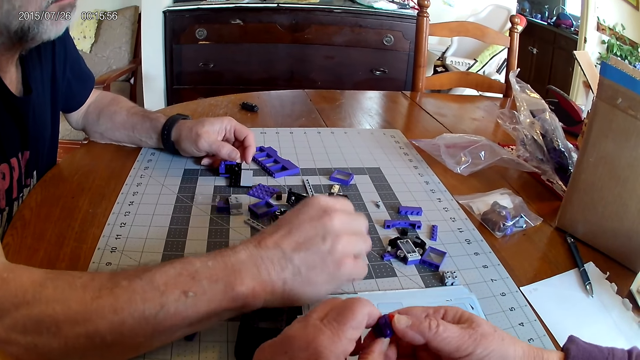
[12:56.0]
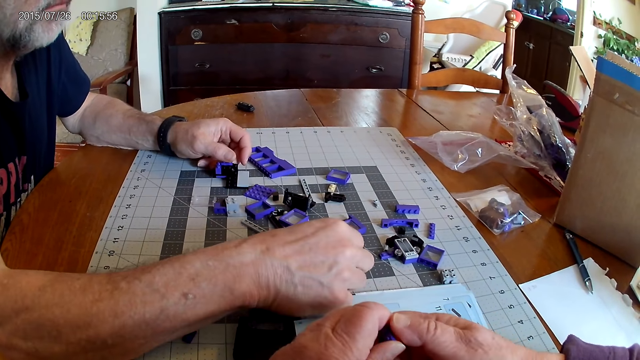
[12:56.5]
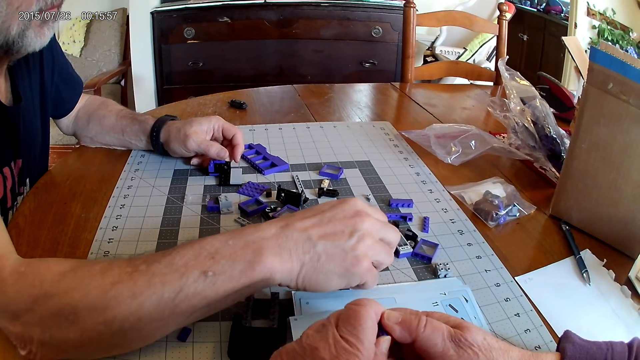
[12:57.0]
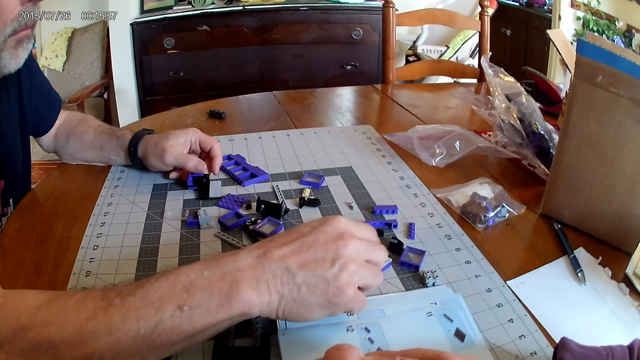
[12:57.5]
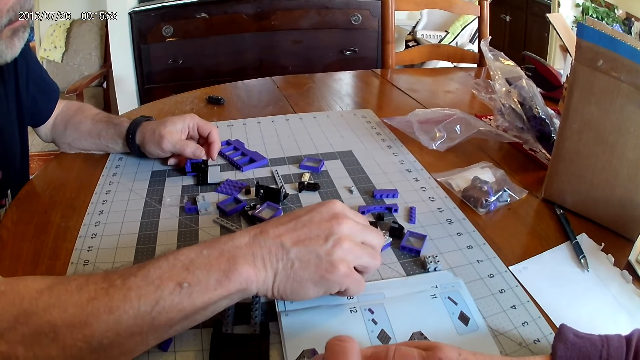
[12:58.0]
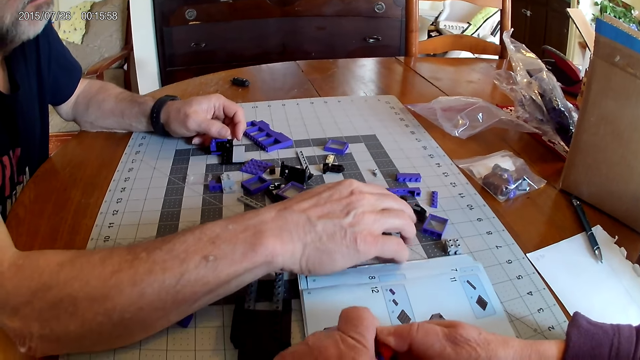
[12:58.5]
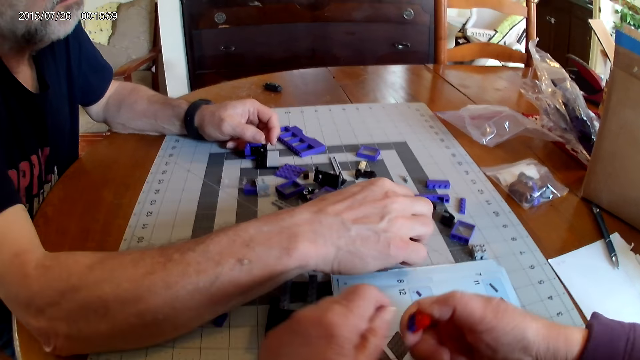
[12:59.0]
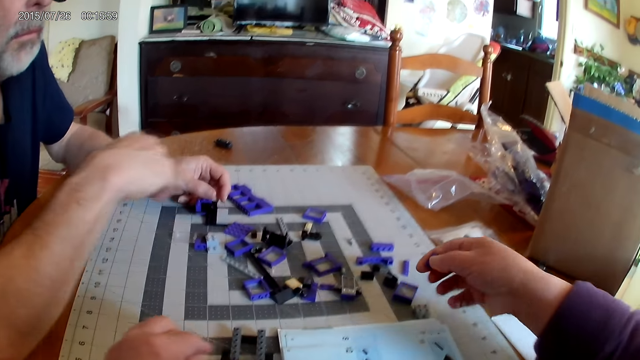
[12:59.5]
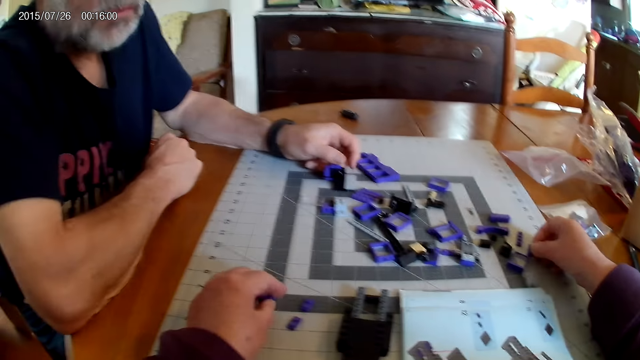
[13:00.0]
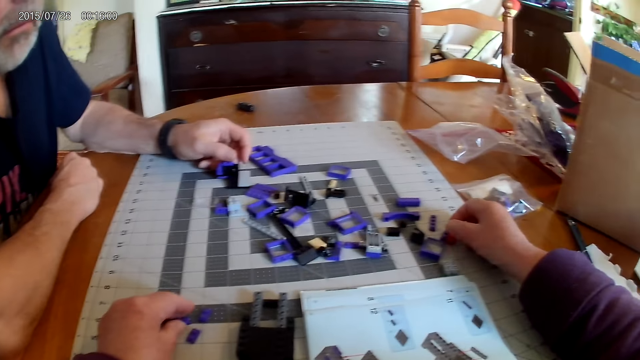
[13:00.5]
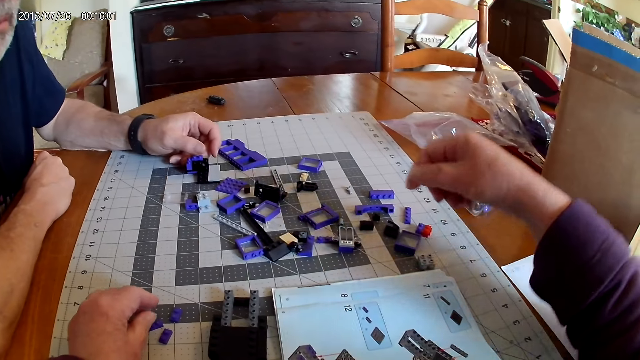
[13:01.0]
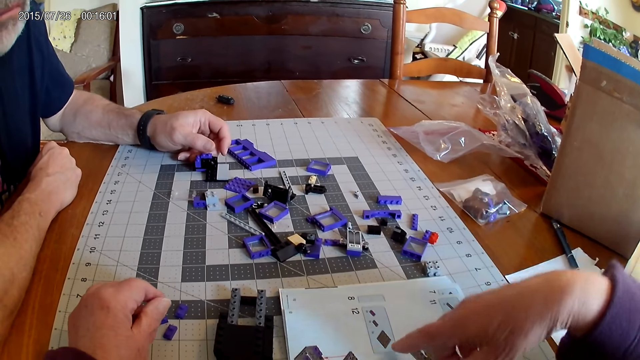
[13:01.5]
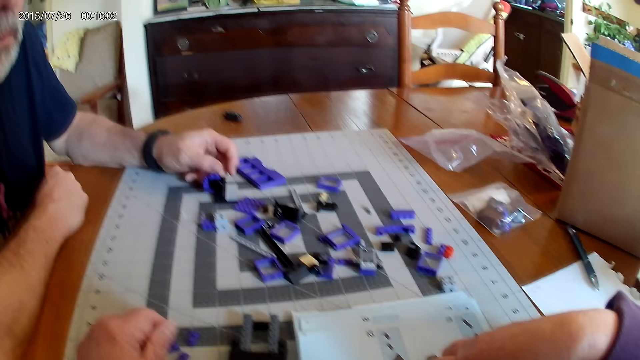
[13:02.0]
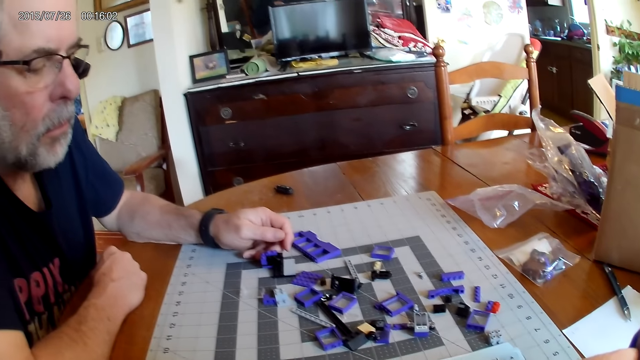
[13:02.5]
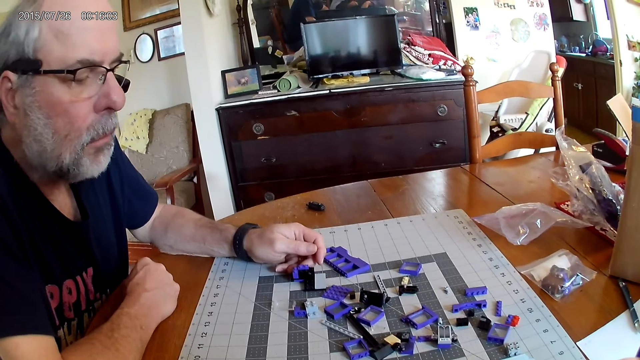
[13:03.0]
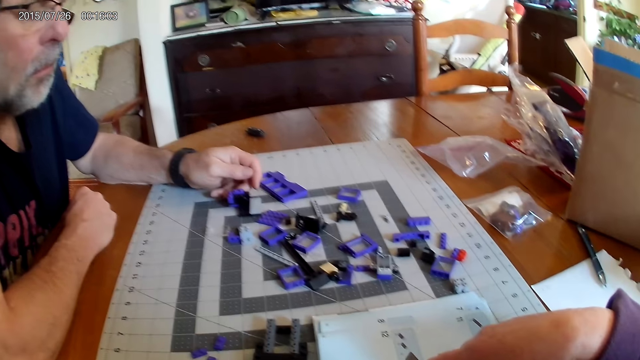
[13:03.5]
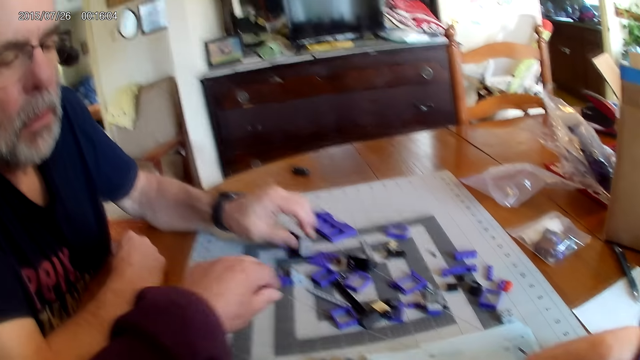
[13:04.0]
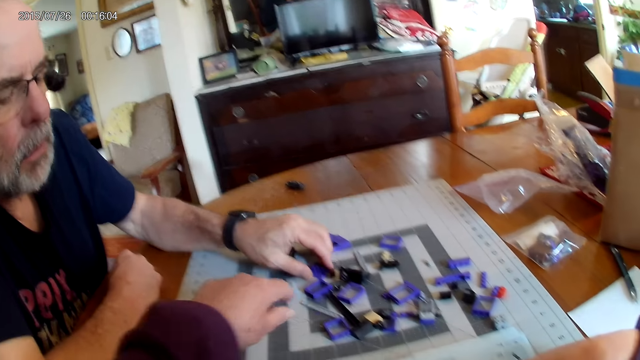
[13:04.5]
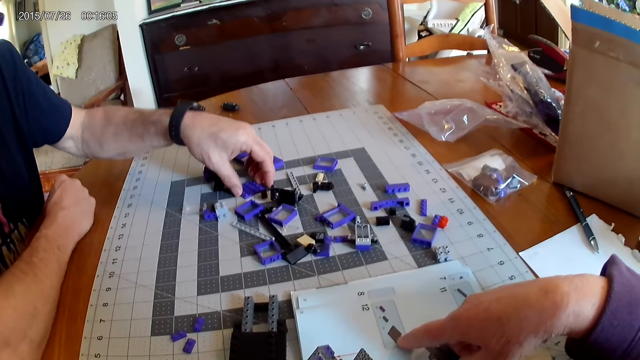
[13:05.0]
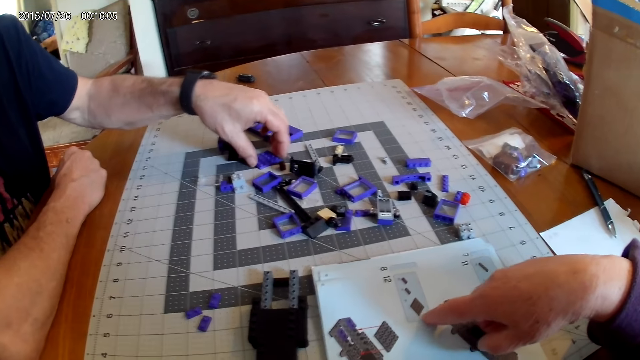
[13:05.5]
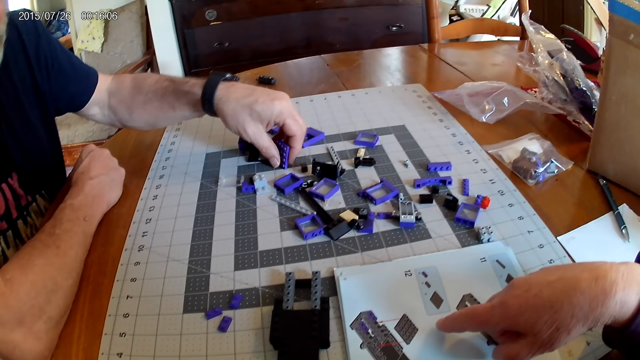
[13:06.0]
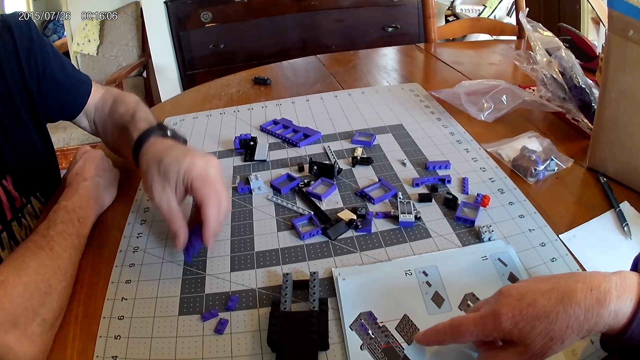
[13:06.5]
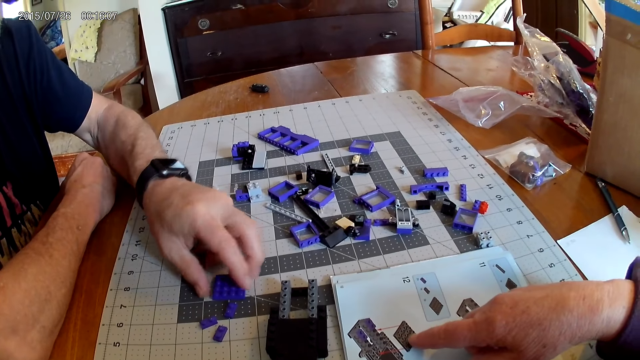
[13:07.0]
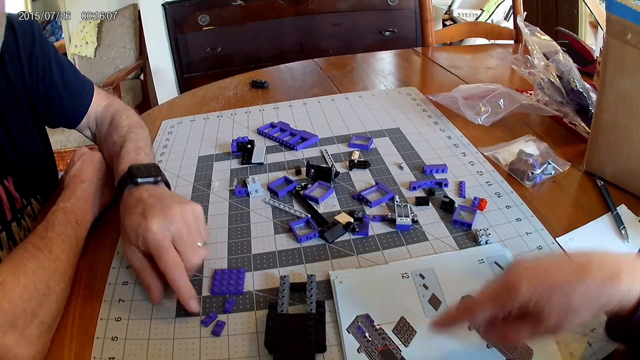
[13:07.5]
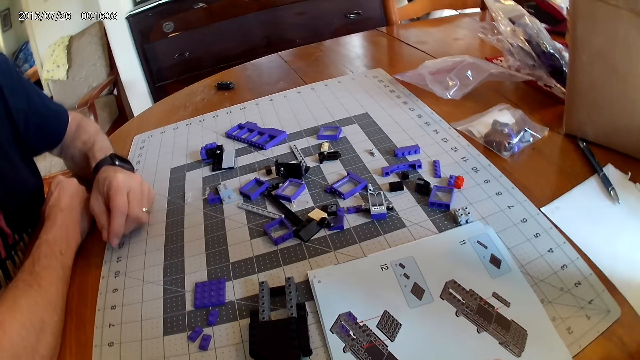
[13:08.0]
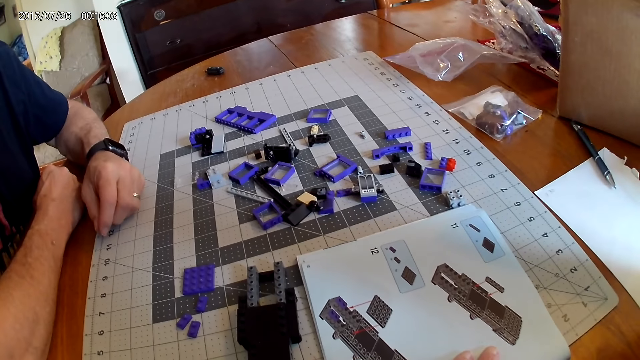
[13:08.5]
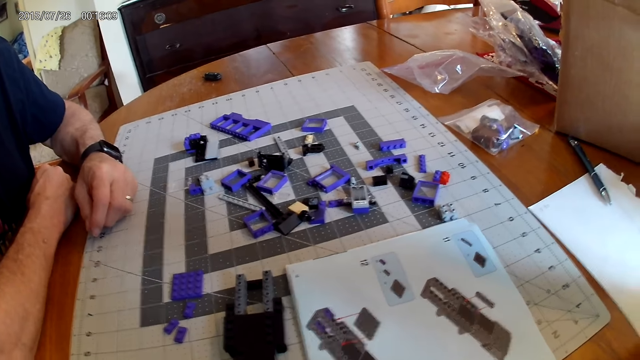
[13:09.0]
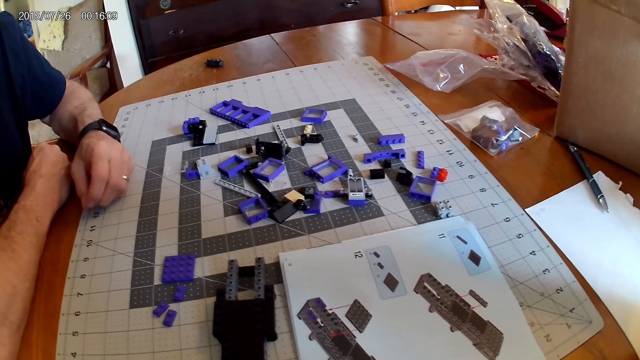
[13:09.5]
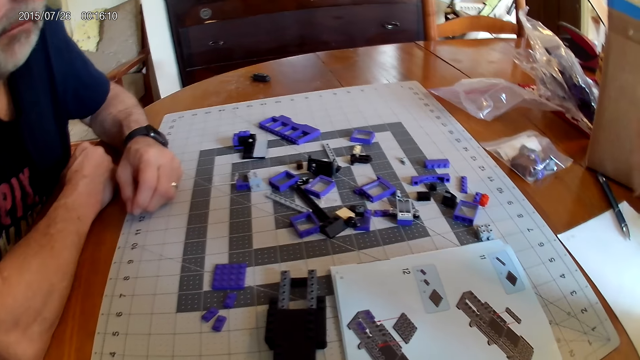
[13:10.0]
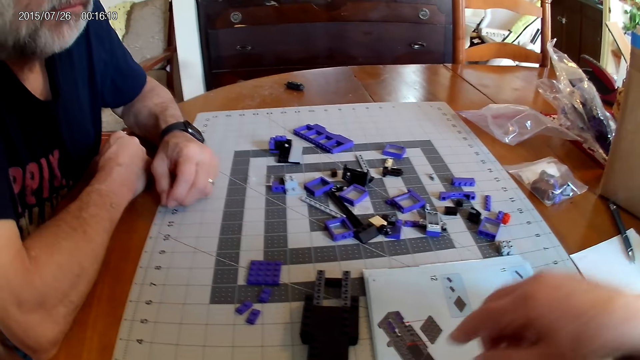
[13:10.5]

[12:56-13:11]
A man touches the plastic block pieces. The camera wearer picks up the plastic block pieces. They place the plastic block pieces on the table. The man picks up a plastic block model from the table. He places the plastic block piece on the table.

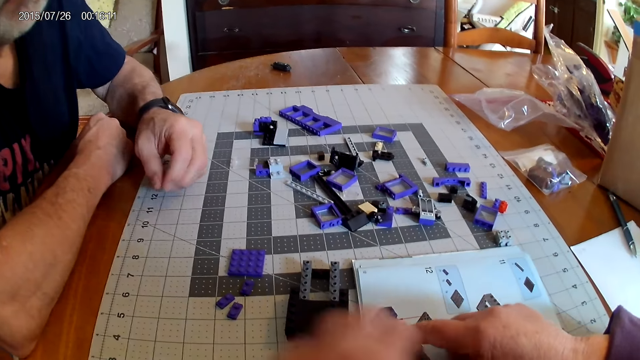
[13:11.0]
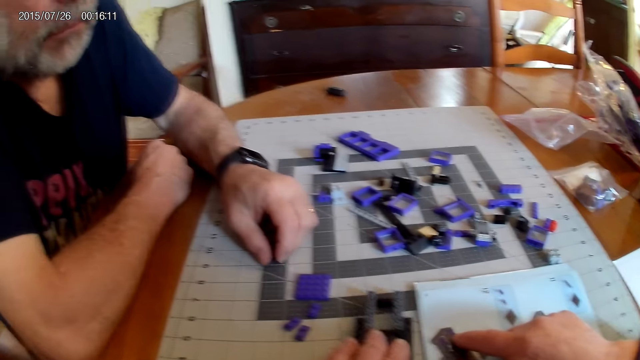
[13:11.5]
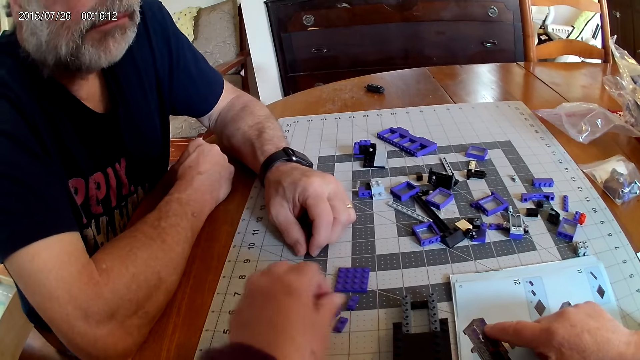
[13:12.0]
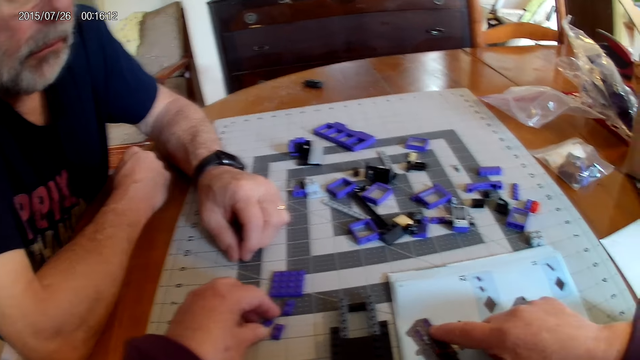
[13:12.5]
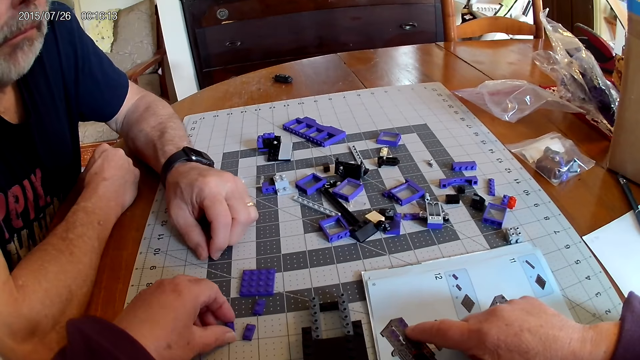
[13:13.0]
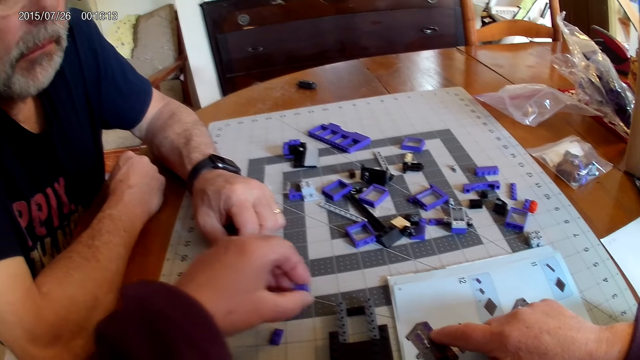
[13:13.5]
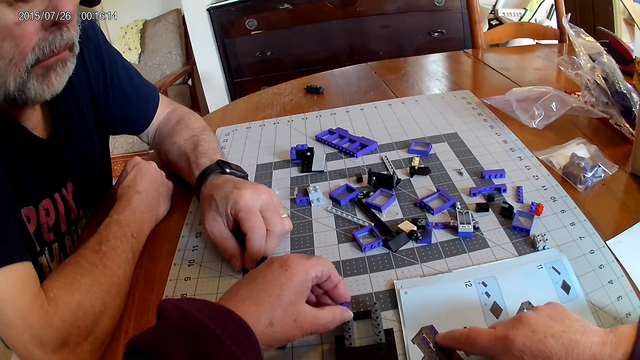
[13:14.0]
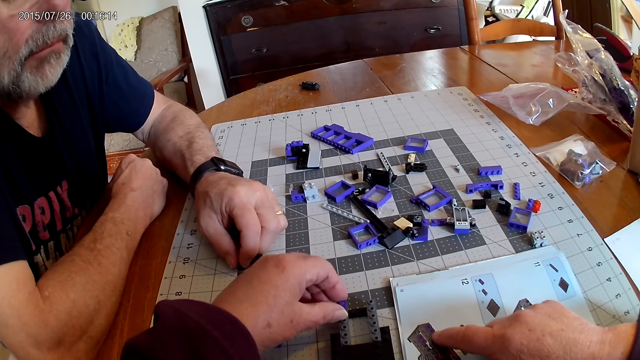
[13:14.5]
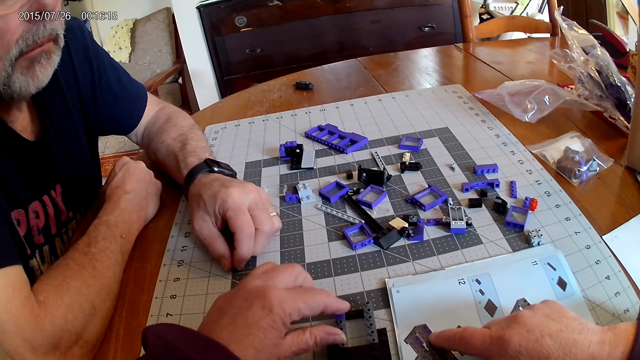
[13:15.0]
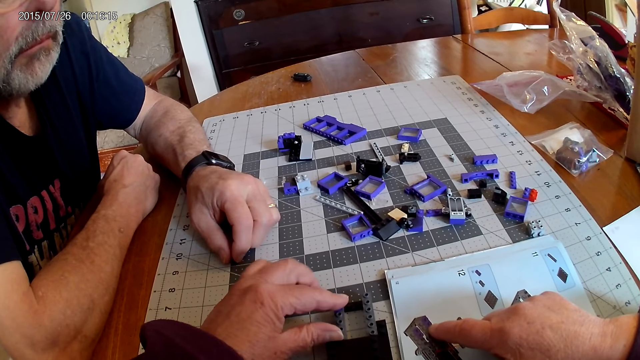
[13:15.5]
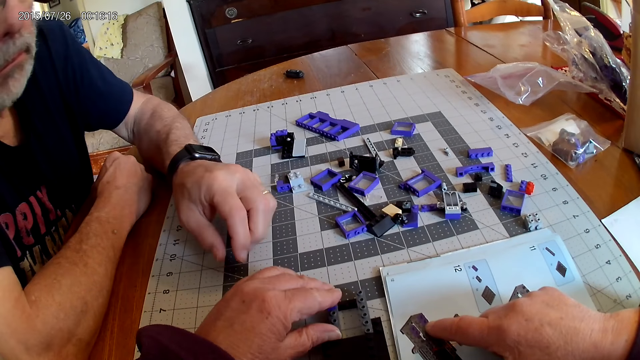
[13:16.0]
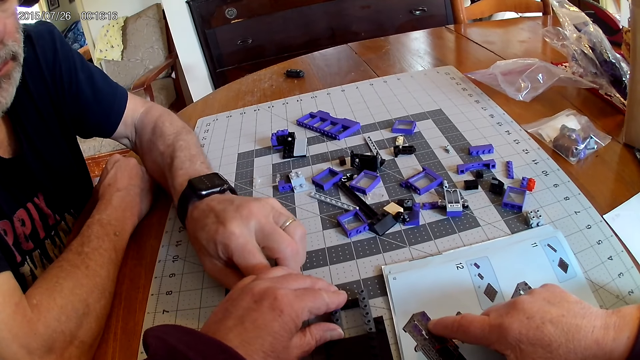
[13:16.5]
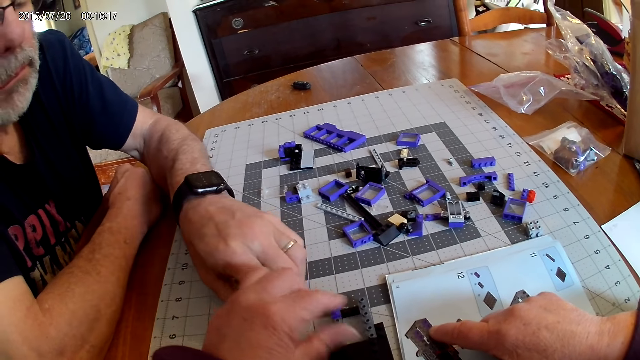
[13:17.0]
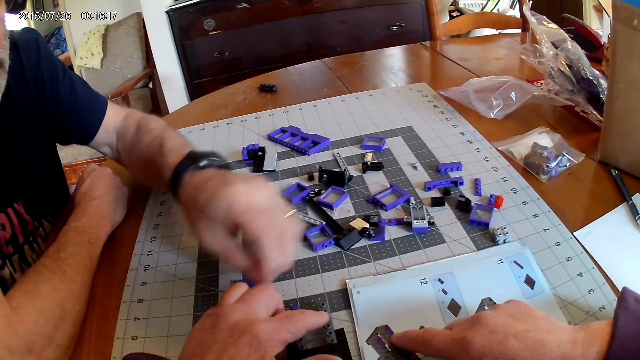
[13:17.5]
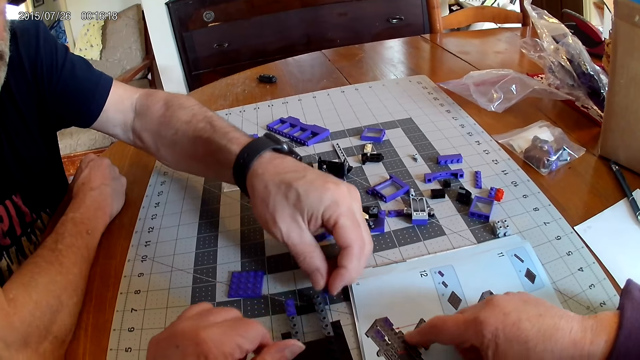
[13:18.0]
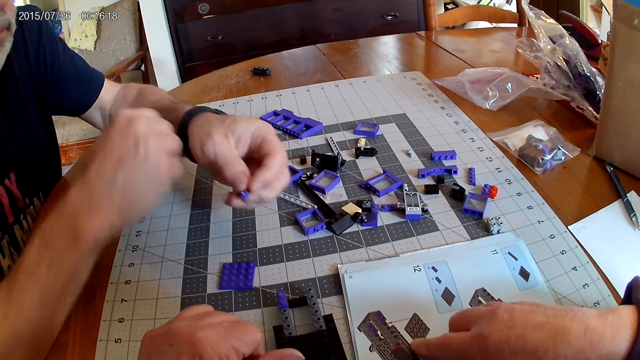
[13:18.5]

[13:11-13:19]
The camera wearer fixes the plastic block piece on the plastic model.
